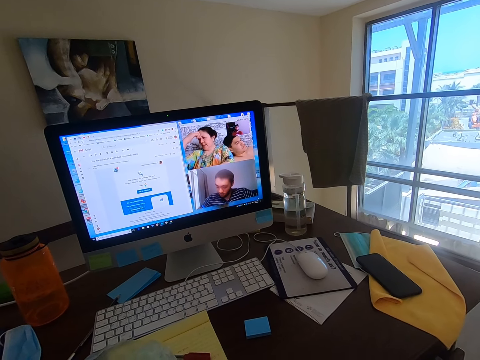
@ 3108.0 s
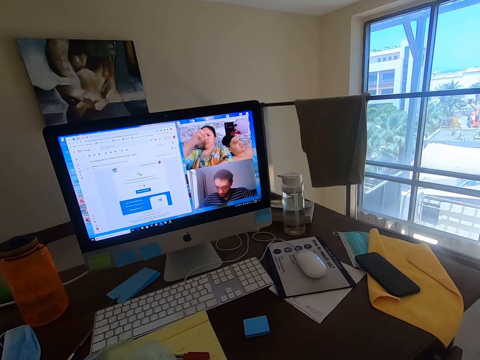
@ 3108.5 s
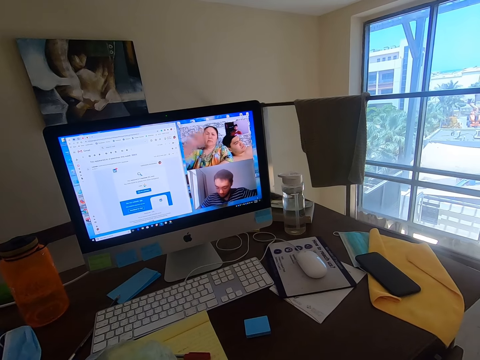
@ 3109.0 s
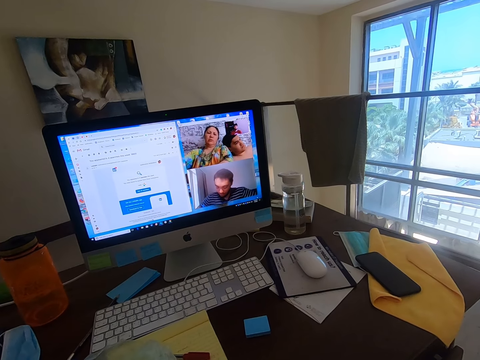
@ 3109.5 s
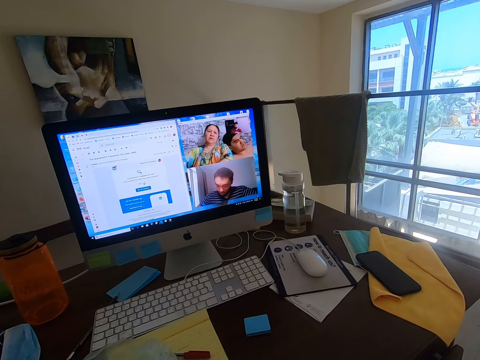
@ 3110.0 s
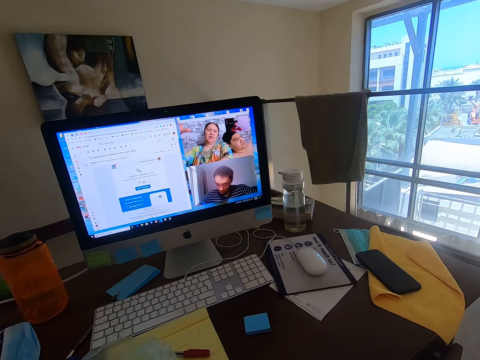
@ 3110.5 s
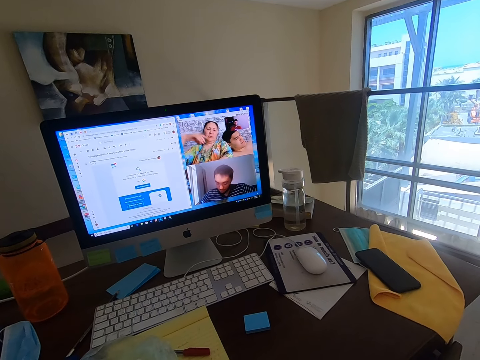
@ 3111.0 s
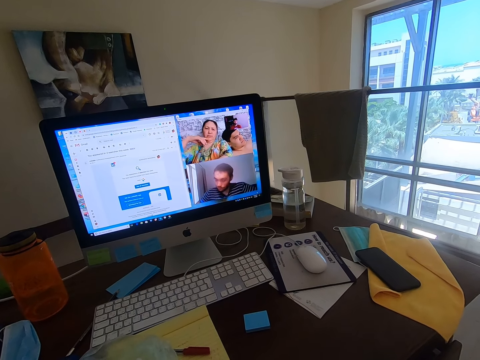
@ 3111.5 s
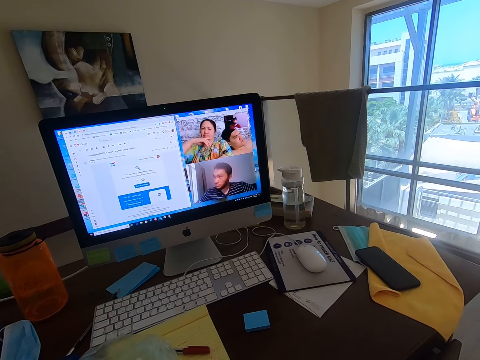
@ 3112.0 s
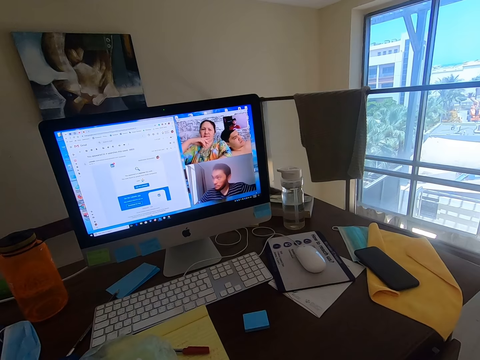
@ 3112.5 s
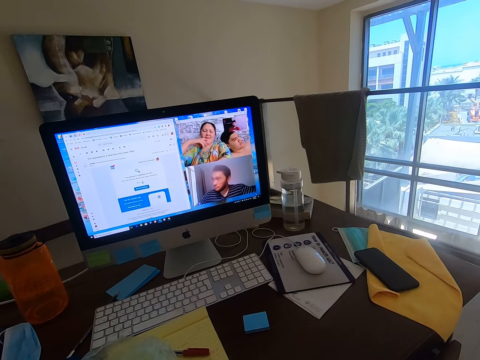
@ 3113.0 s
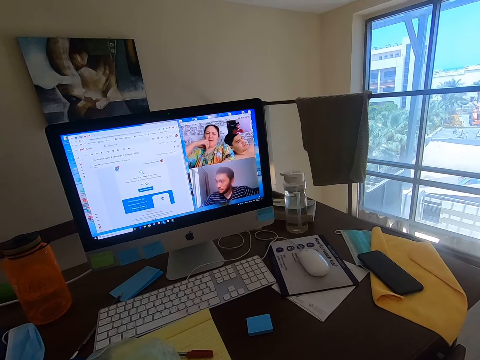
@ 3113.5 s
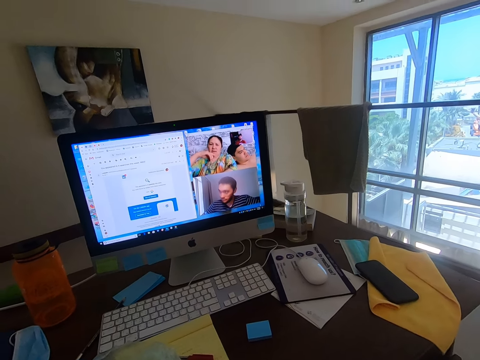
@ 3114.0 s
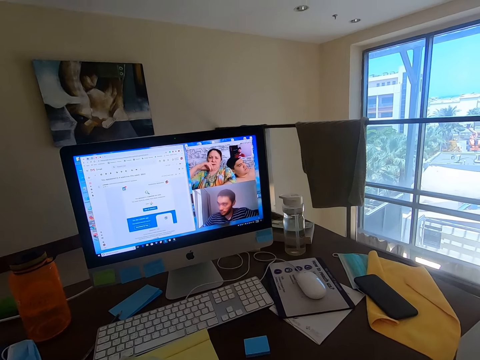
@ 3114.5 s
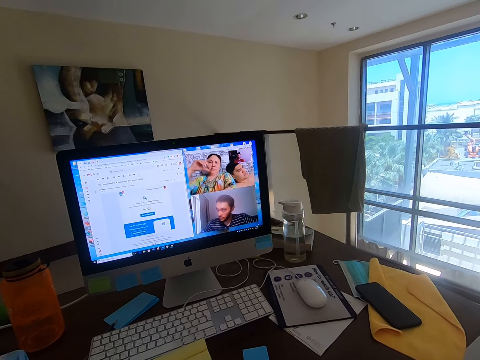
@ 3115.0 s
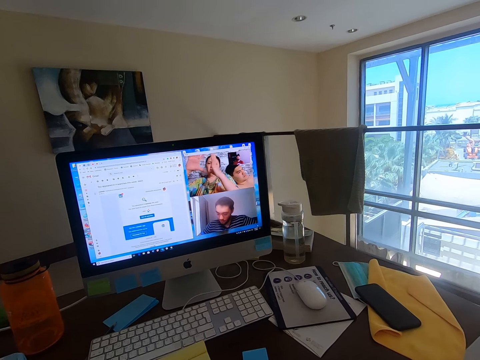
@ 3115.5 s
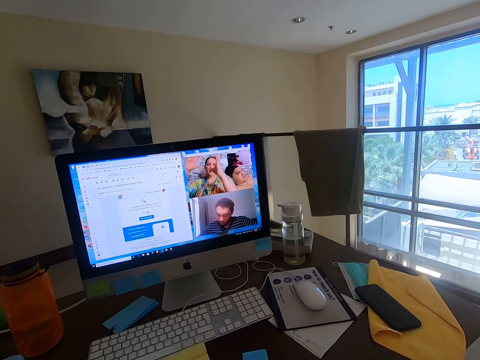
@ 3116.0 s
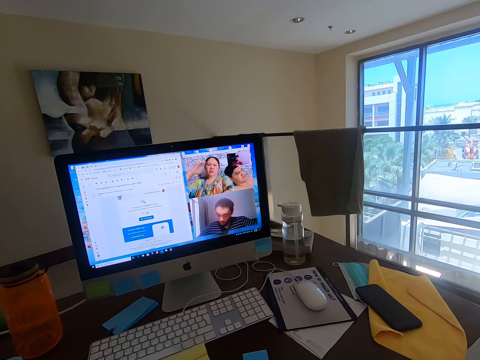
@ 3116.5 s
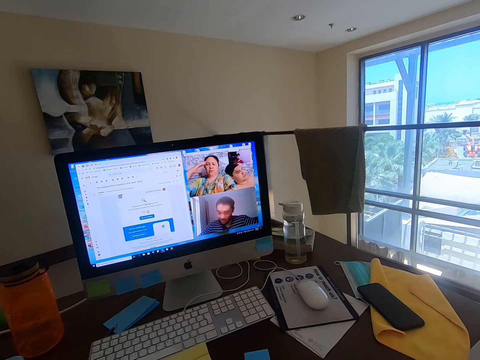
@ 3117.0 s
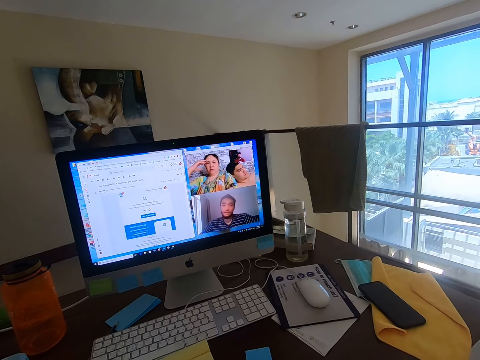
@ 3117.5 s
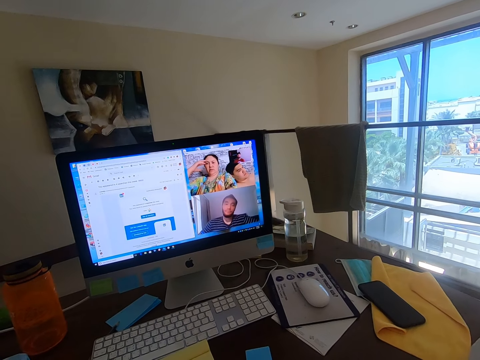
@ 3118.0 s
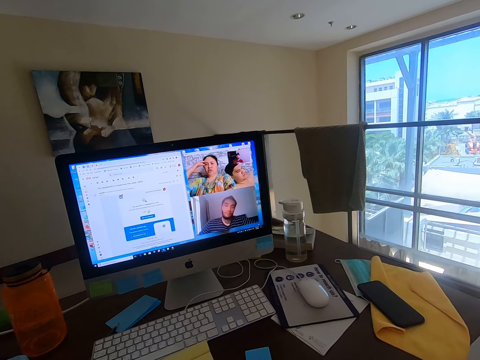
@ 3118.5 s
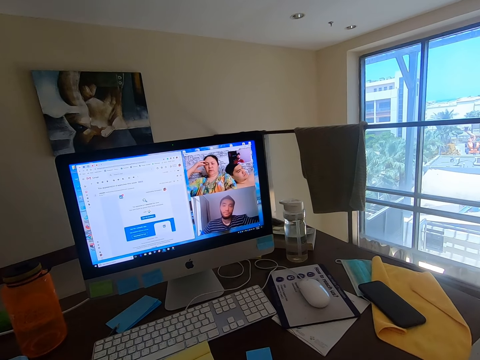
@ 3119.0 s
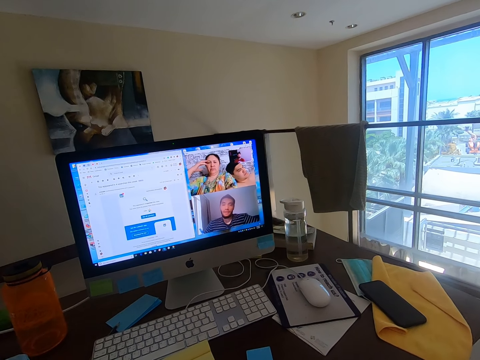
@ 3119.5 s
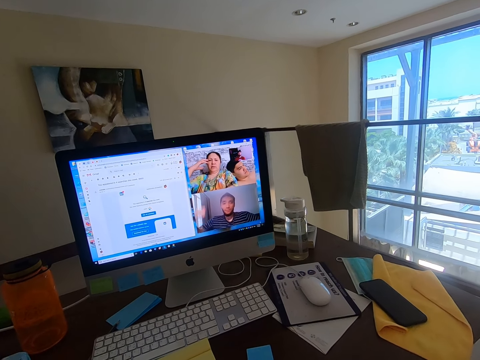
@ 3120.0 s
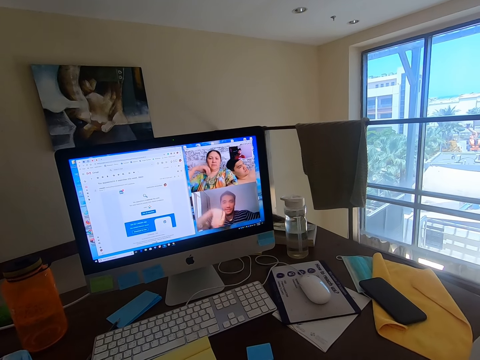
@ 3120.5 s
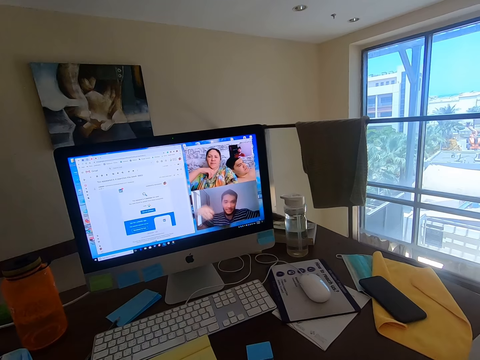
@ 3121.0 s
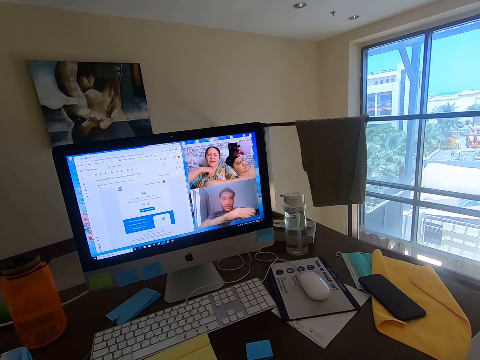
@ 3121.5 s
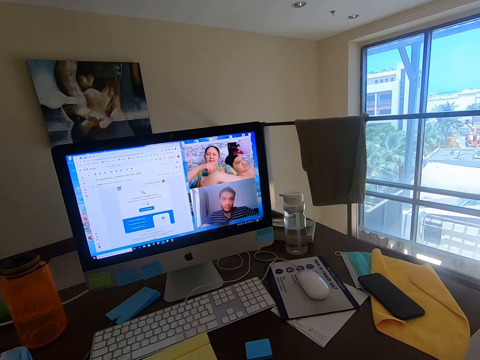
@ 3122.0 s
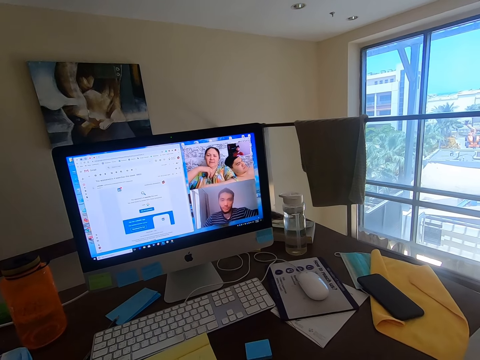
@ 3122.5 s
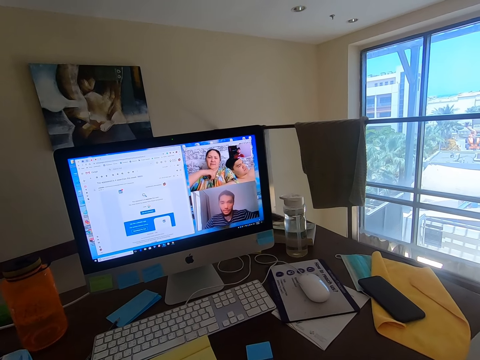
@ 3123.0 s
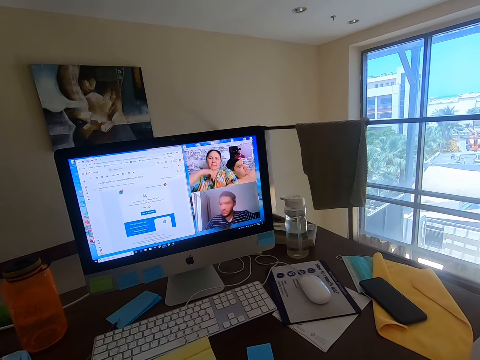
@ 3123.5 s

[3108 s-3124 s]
A woman converses with the camera wearer. The camera wearer conversed with a man, another man and the woman. The woman converses with the camera wearer. The first man converses with the camera wearer.

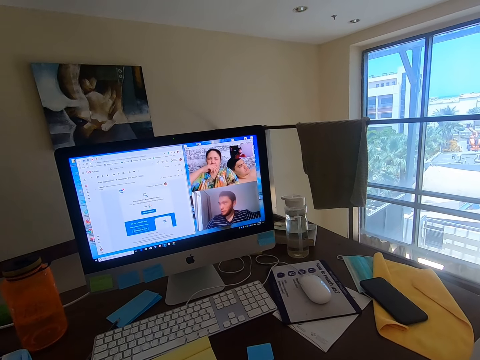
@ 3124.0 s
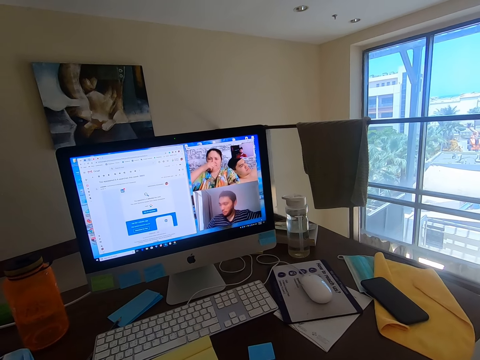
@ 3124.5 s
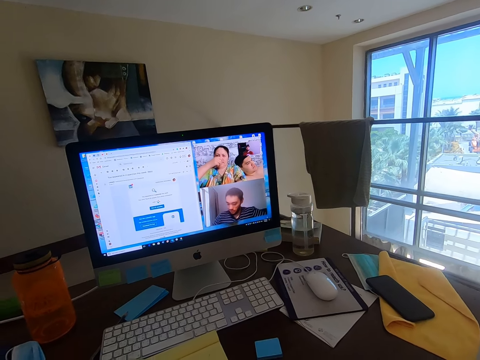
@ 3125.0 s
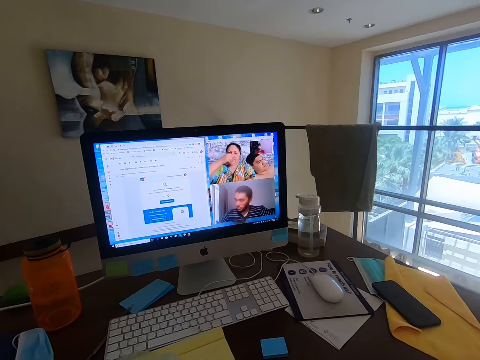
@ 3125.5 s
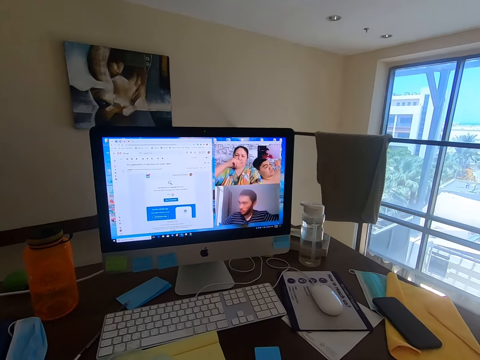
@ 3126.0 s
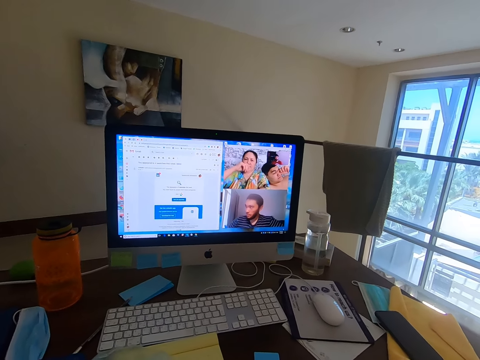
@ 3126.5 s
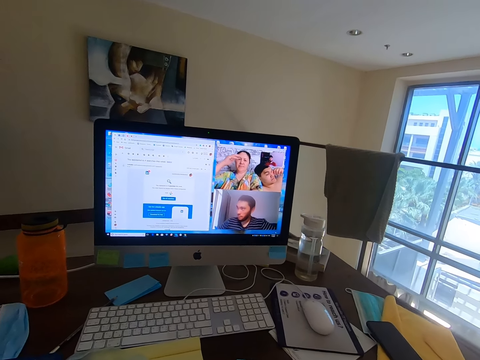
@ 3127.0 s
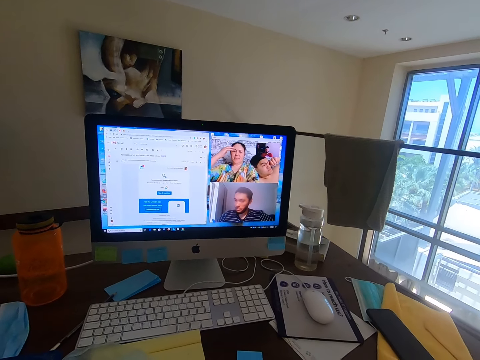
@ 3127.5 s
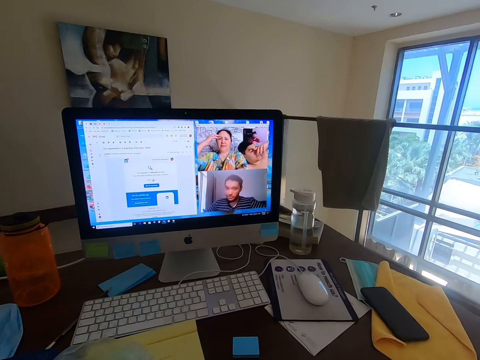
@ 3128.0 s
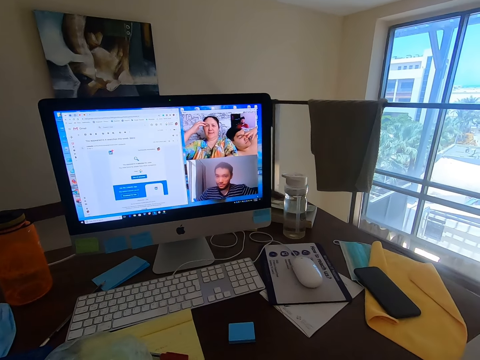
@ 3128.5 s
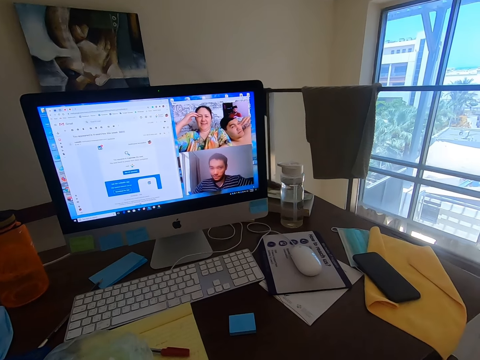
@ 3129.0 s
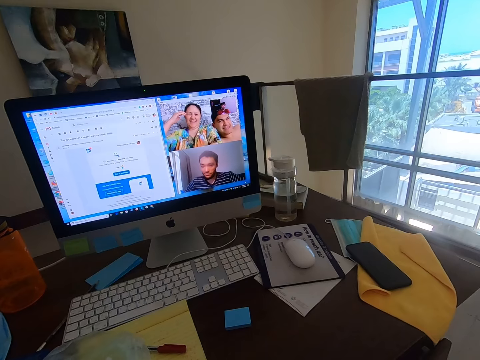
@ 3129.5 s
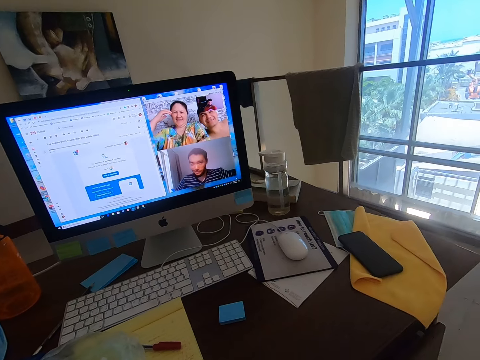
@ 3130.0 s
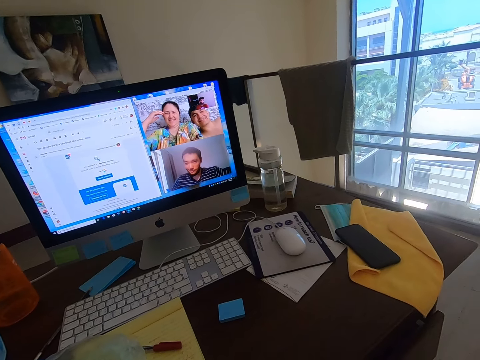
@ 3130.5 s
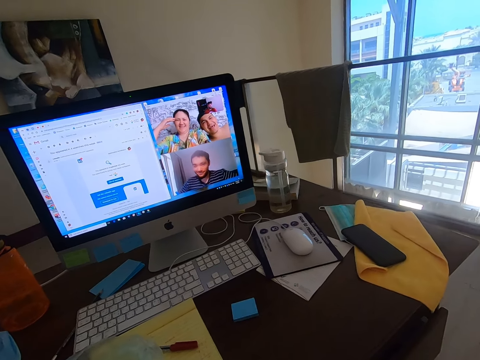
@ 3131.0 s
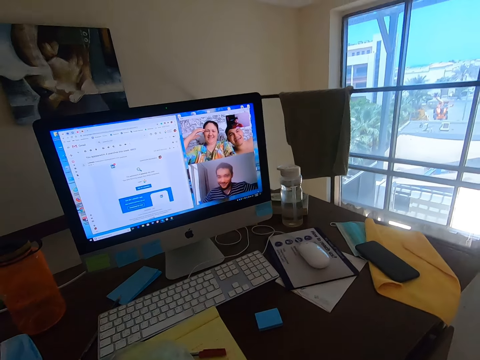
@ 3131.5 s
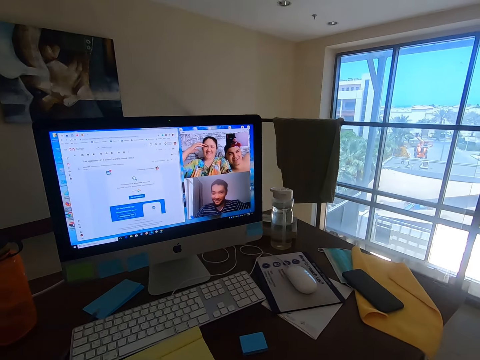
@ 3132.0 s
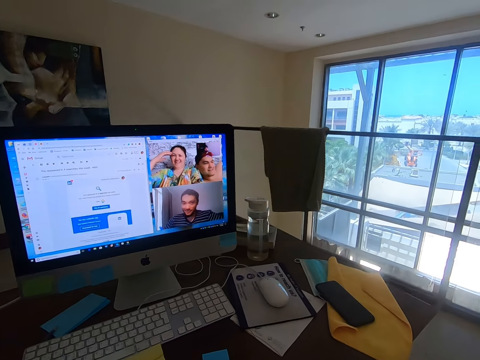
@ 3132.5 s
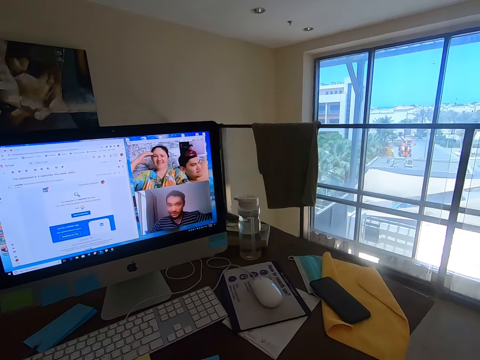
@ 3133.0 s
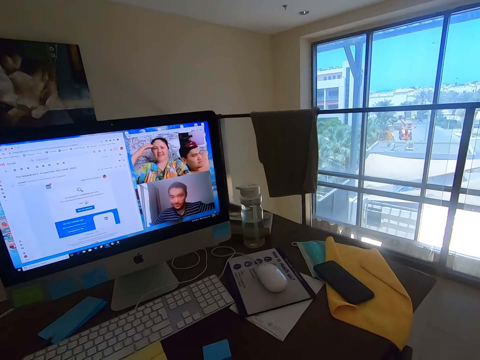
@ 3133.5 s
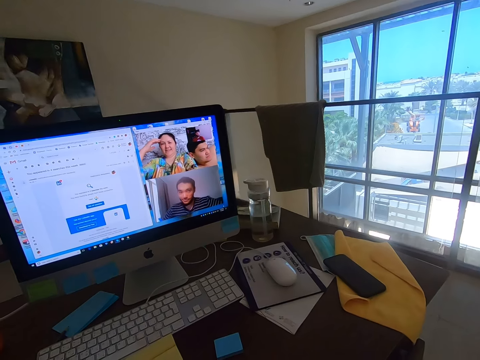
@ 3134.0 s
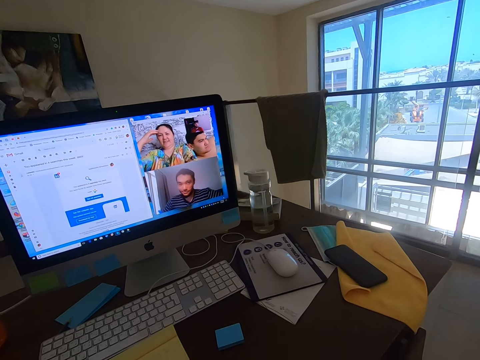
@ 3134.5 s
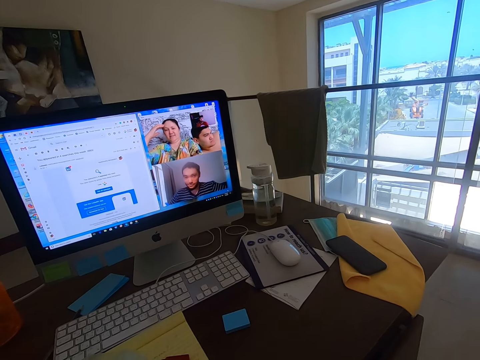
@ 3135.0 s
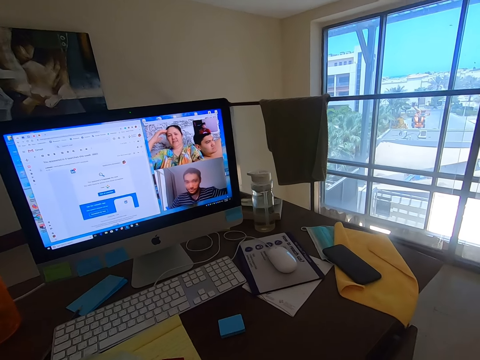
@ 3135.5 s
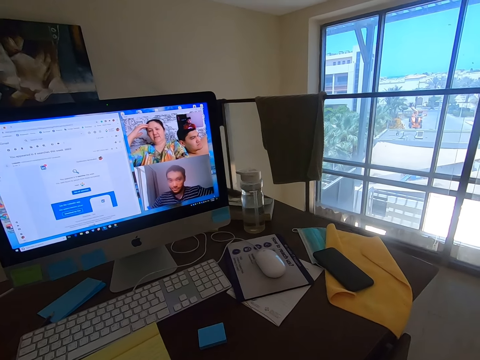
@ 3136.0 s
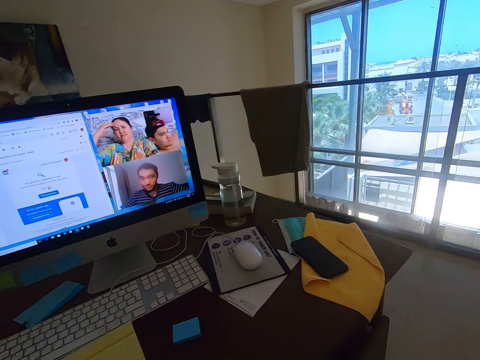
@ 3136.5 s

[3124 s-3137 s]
A man converses with the camera wearer. The camera wearer conversed with another man, the first man and a woman.
